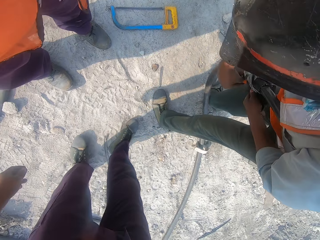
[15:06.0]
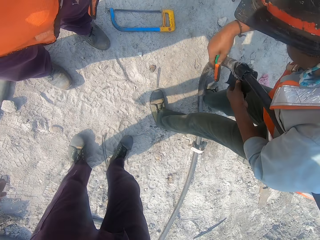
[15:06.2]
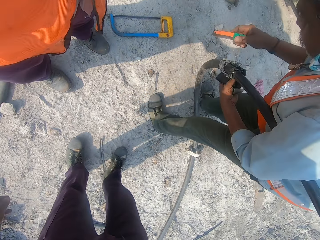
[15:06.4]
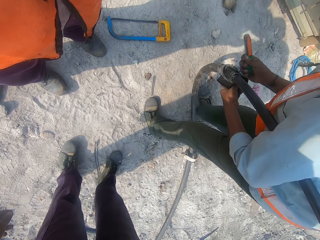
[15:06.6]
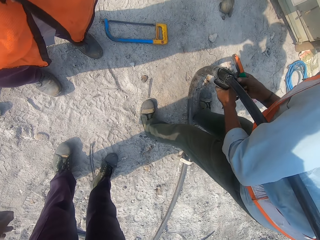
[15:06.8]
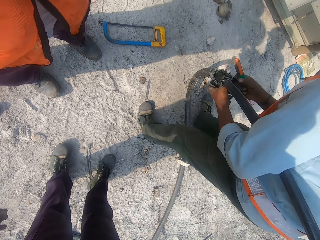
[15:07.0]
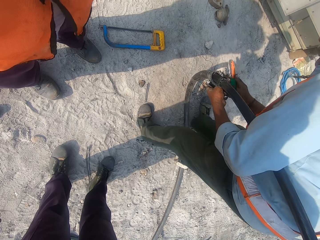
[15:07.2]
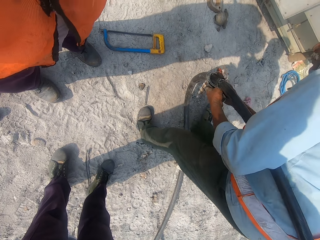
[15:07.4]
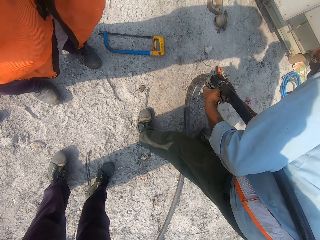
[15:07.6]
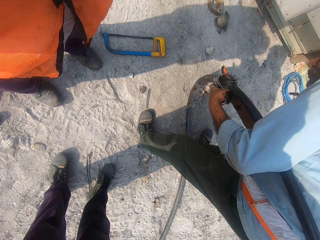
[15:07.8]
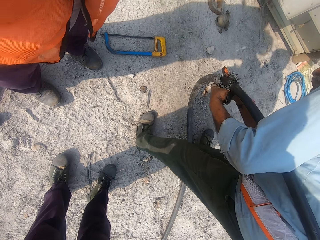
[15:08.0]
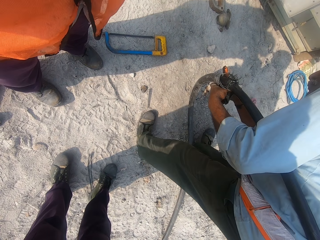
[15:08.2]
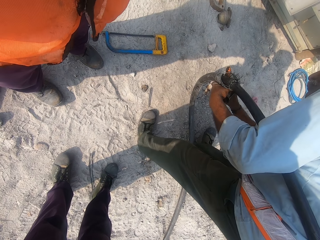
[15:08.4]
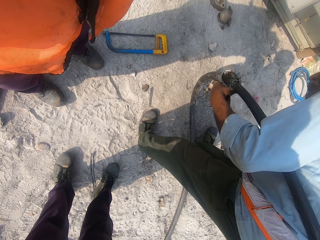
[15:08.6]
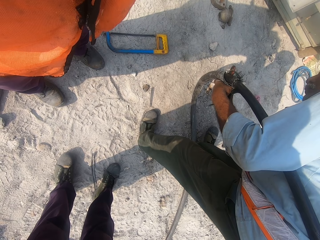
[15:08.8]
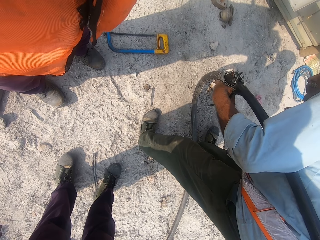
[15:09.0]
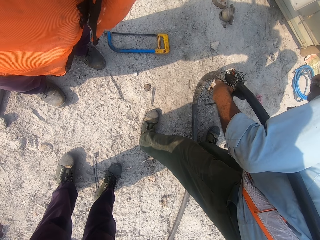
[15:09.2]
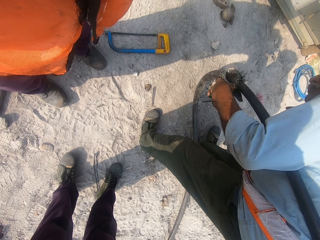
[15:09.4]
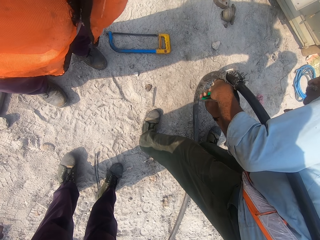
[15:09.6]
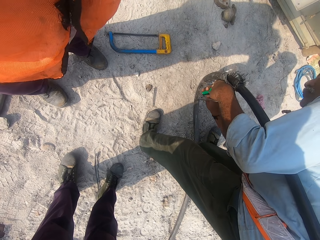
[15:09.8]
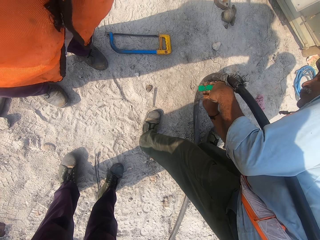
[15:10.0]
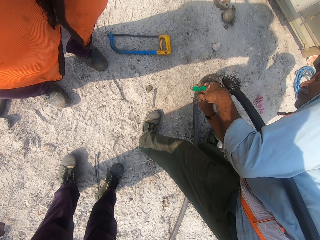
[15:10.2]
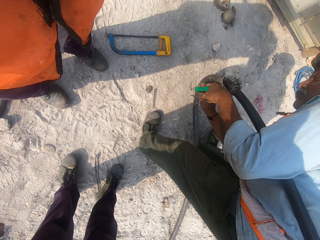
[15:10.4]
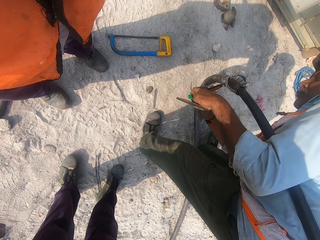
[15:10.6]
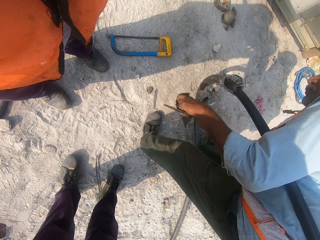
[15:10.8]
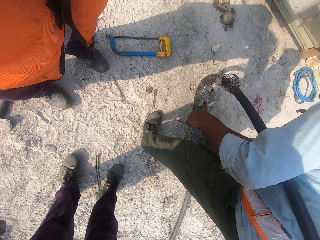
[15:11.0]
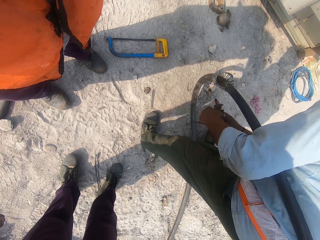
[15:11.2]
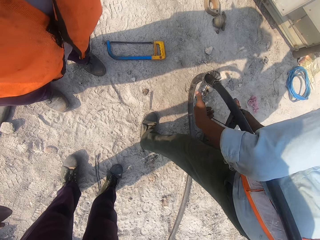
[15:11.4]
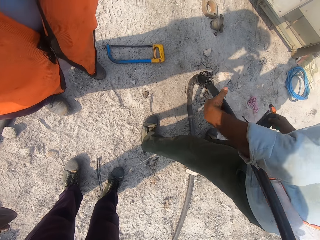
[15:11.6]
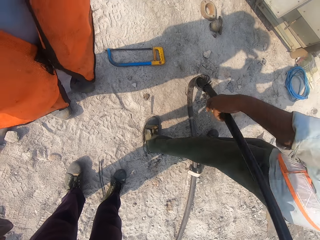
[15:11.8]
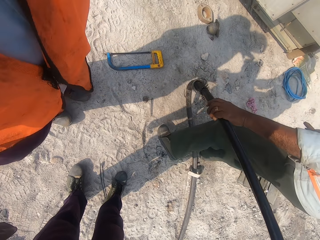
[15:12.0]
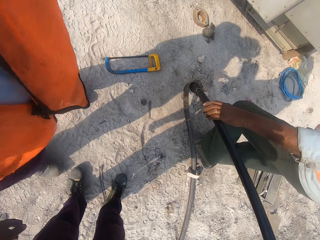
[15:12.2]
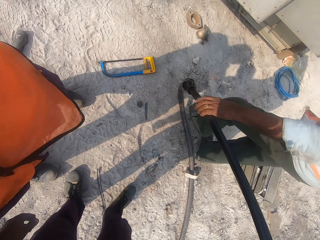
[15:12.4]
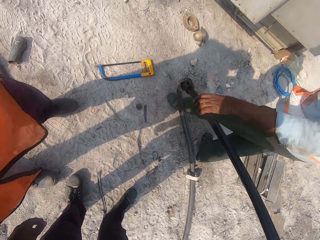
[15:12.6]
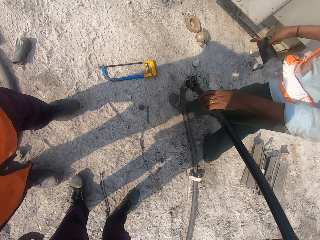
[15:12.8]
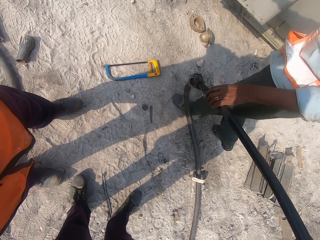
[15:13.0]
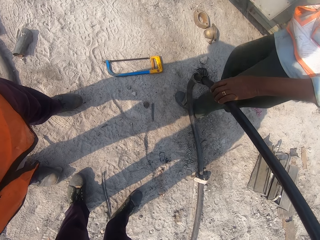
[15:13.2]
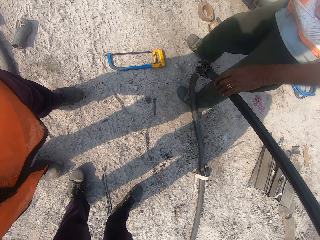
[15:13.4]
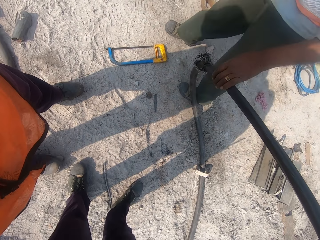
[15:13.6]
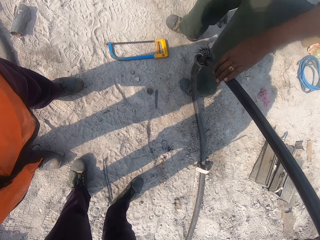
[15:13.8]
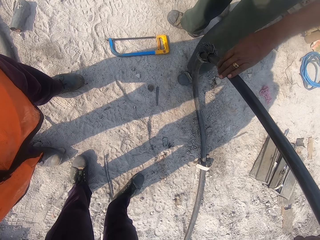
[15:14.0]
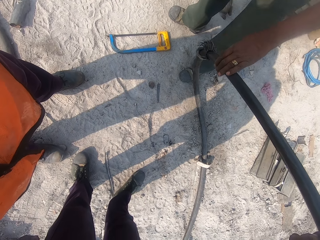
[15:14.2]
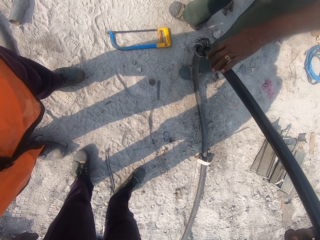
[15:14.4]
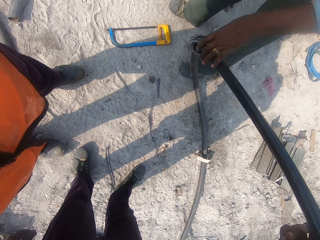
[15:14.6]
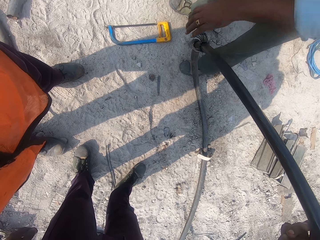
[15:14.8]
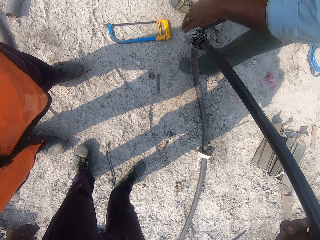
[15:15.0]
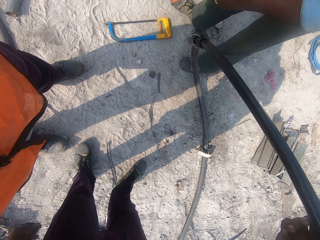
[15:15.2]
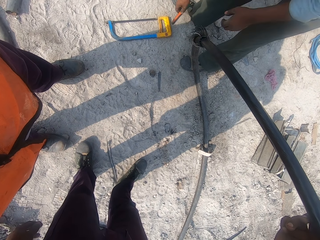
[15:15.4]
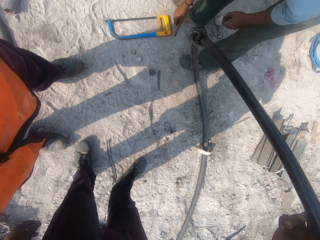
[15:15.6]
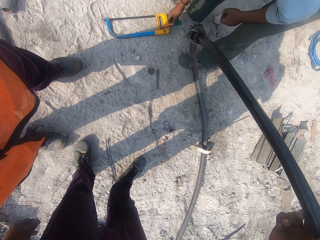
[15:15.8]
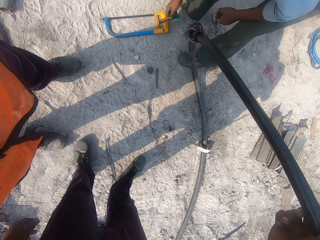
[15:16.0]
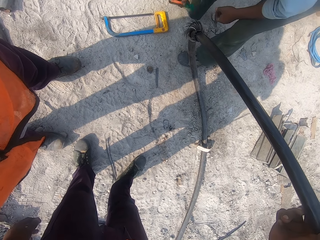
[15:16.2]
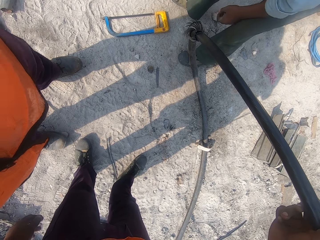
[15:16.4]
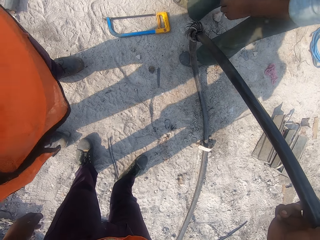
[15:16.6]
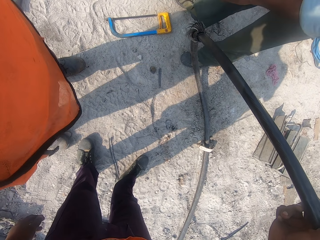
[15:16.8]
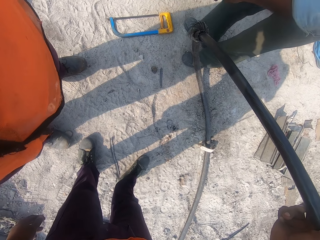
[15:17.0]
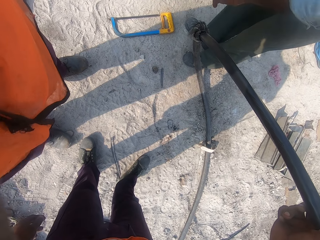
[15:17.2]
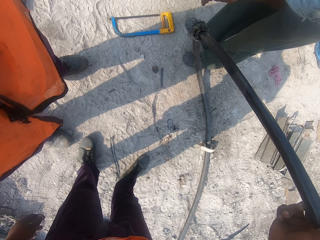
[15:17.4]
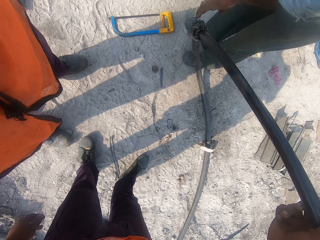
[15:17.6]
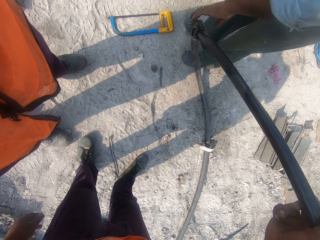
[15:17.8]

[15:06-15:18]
The camera wearer looks at a person. He holds a cable with his right hand.
